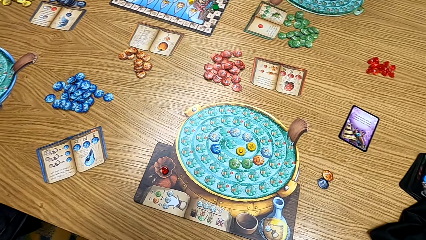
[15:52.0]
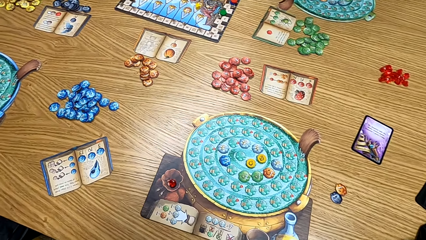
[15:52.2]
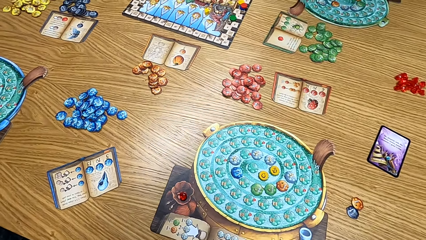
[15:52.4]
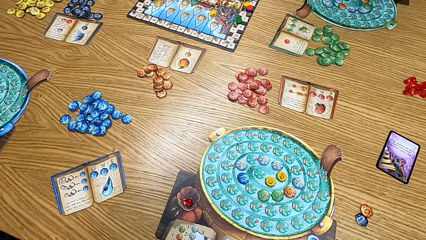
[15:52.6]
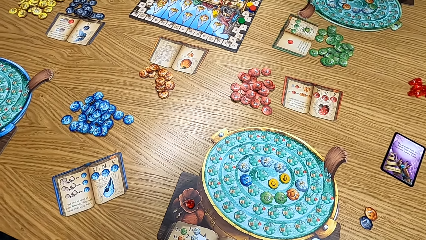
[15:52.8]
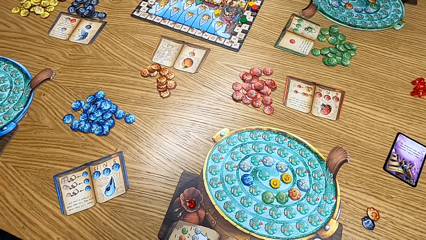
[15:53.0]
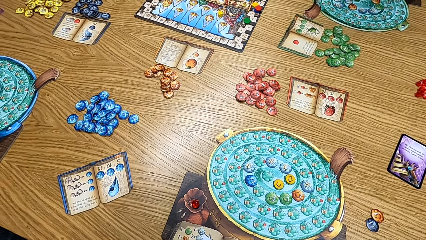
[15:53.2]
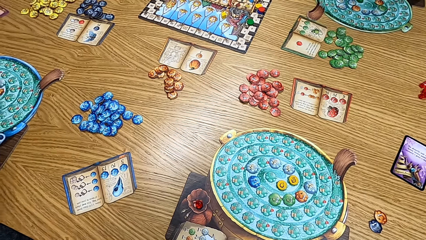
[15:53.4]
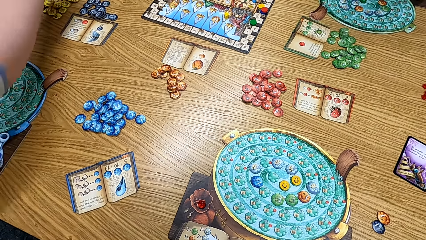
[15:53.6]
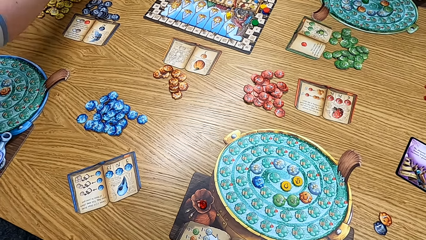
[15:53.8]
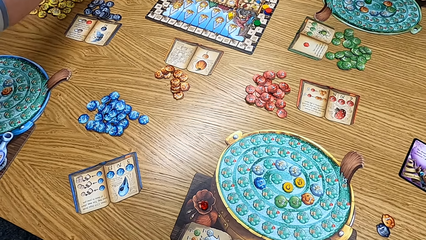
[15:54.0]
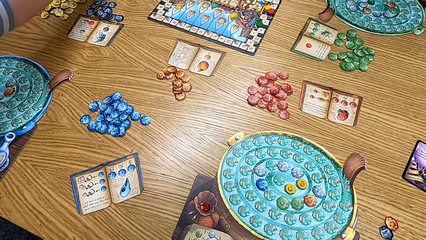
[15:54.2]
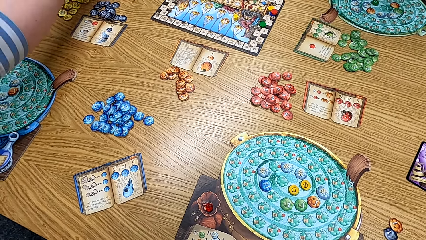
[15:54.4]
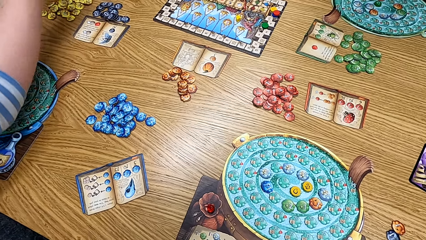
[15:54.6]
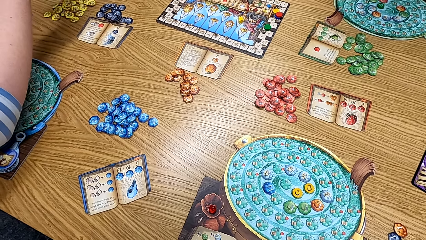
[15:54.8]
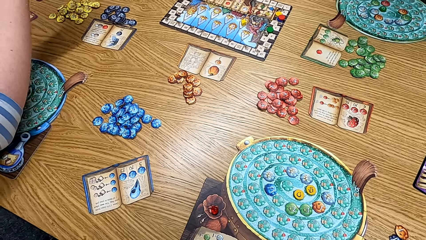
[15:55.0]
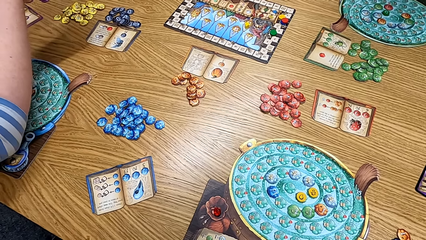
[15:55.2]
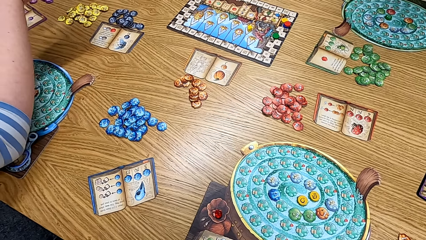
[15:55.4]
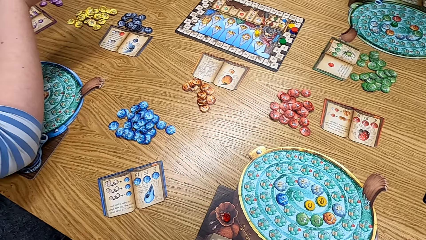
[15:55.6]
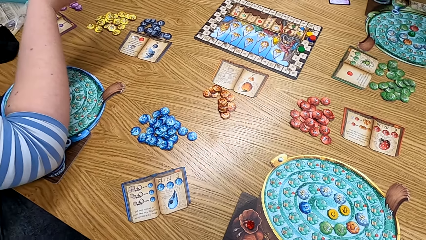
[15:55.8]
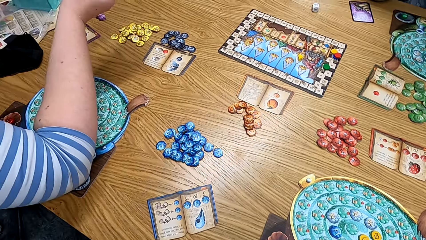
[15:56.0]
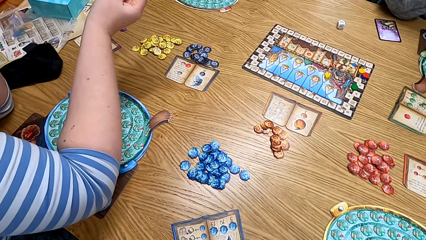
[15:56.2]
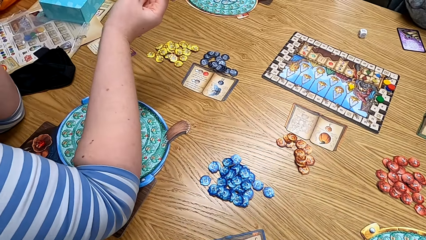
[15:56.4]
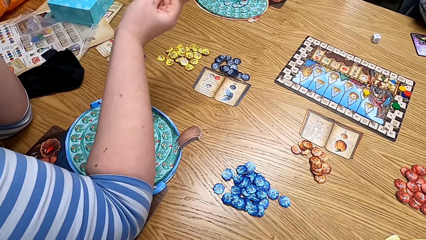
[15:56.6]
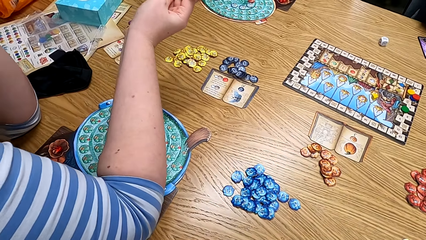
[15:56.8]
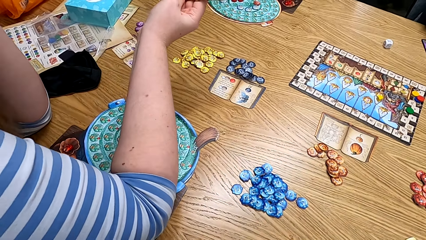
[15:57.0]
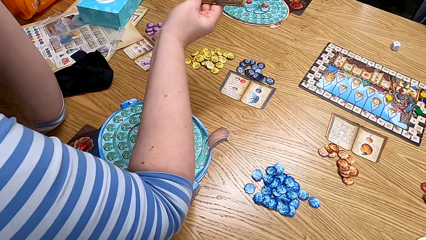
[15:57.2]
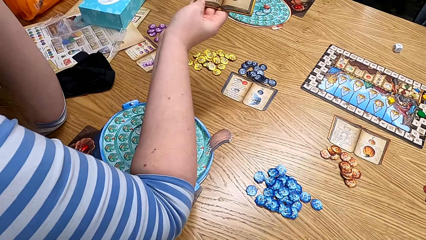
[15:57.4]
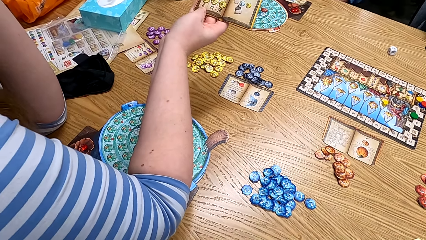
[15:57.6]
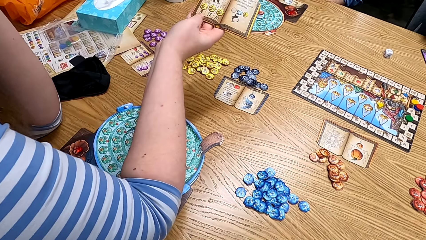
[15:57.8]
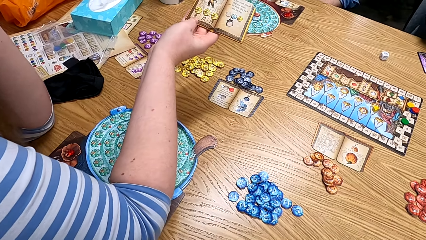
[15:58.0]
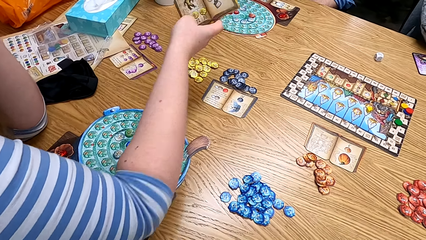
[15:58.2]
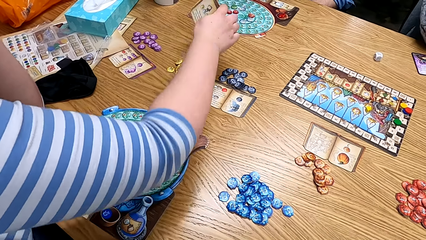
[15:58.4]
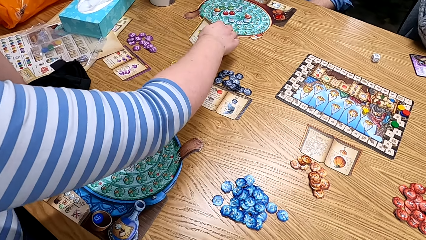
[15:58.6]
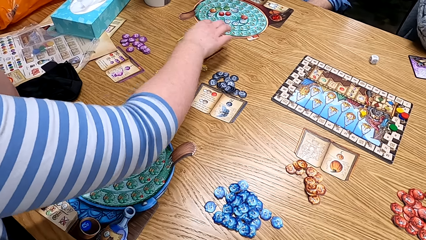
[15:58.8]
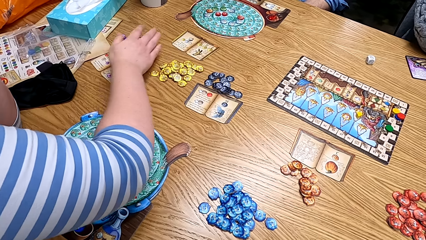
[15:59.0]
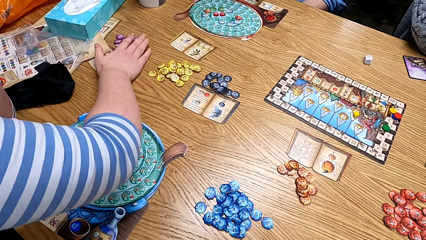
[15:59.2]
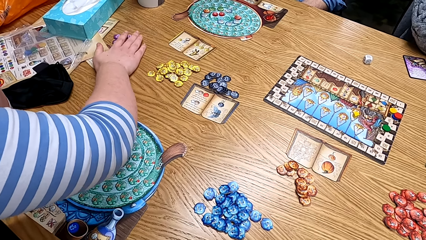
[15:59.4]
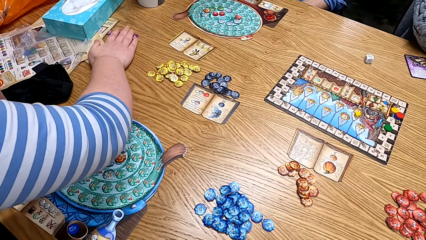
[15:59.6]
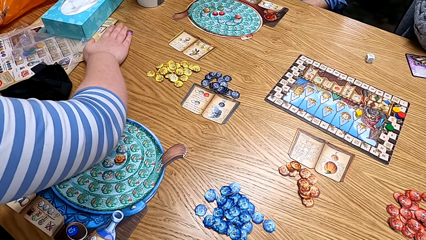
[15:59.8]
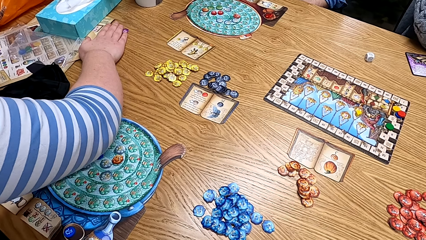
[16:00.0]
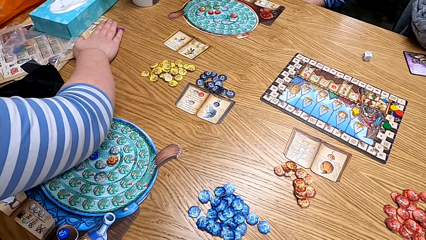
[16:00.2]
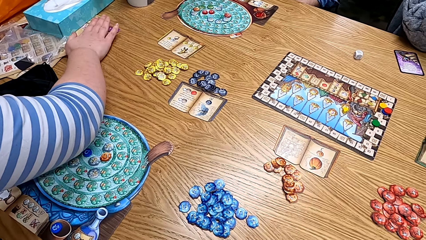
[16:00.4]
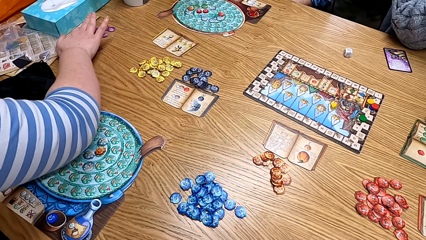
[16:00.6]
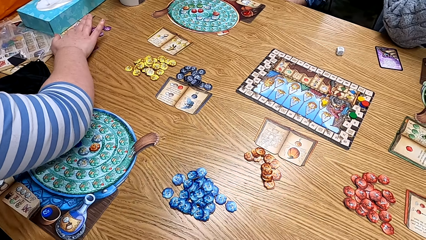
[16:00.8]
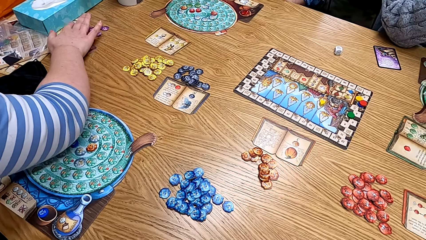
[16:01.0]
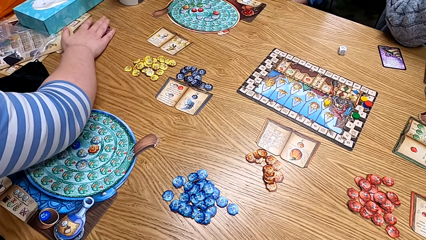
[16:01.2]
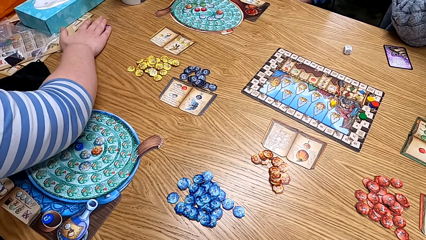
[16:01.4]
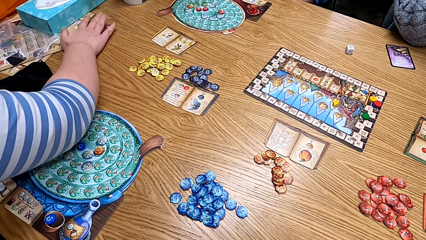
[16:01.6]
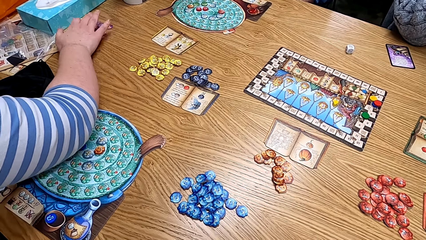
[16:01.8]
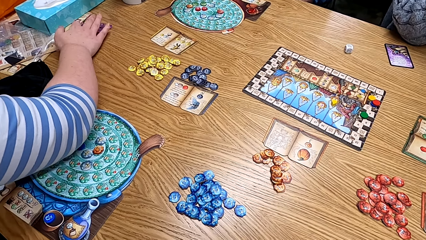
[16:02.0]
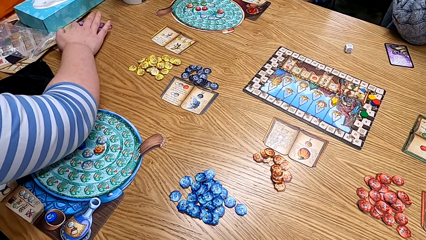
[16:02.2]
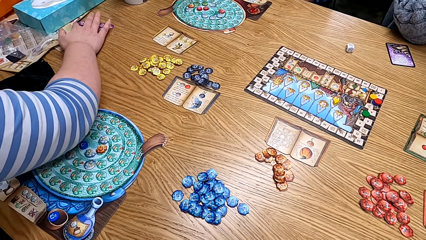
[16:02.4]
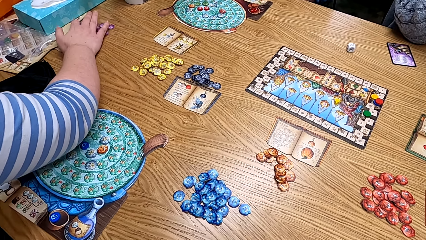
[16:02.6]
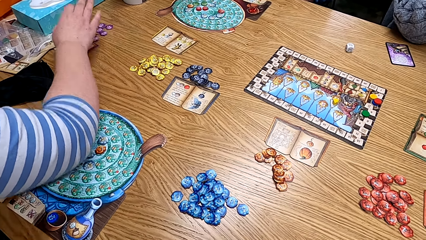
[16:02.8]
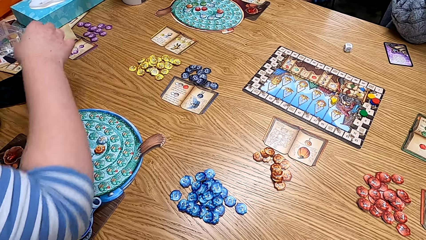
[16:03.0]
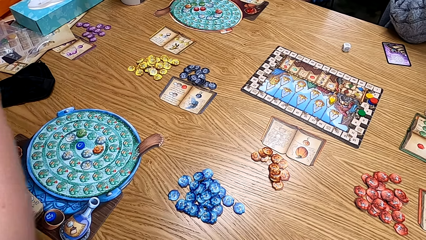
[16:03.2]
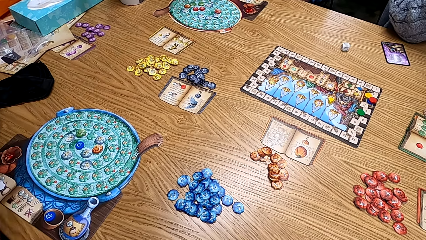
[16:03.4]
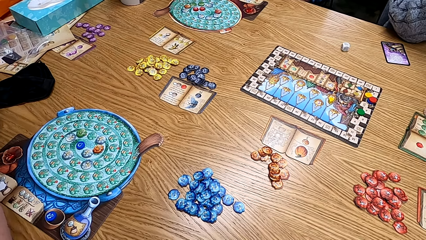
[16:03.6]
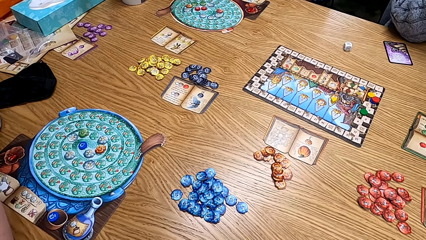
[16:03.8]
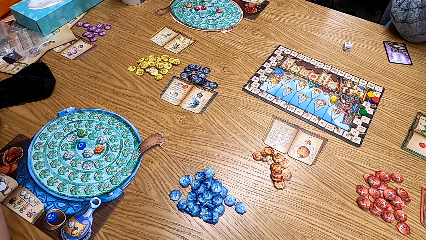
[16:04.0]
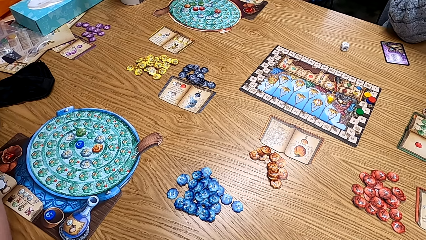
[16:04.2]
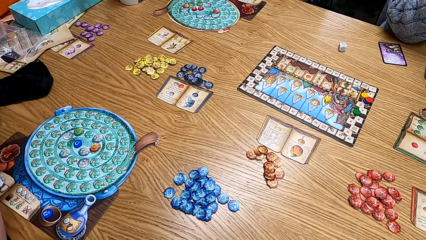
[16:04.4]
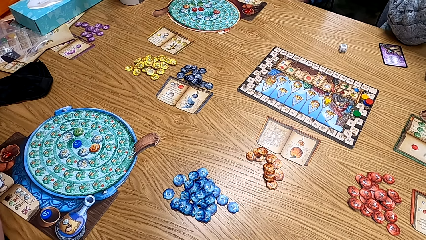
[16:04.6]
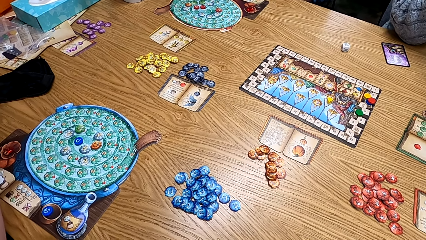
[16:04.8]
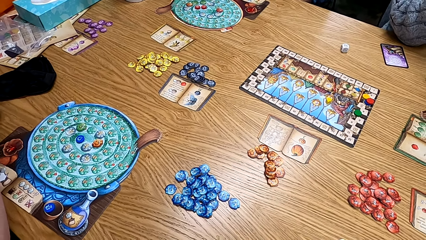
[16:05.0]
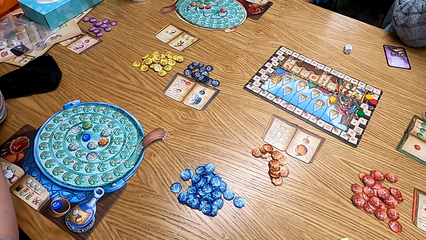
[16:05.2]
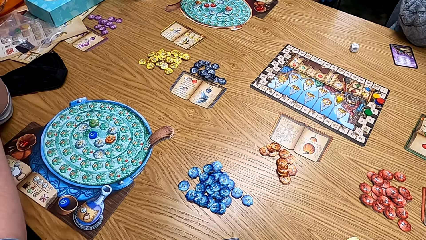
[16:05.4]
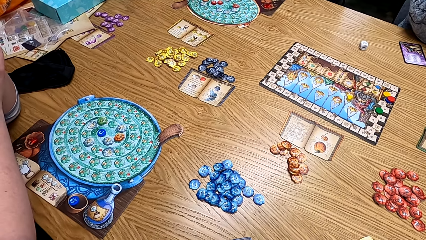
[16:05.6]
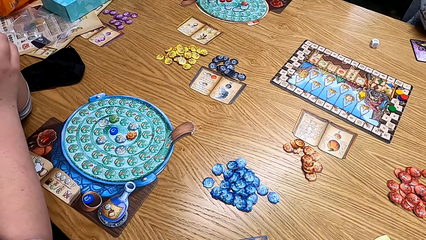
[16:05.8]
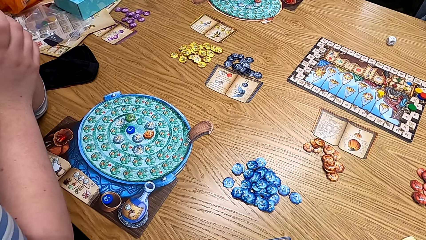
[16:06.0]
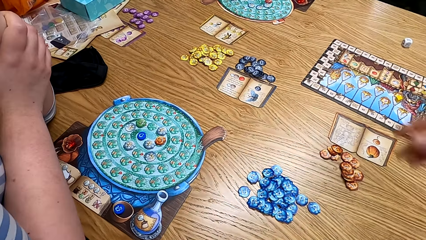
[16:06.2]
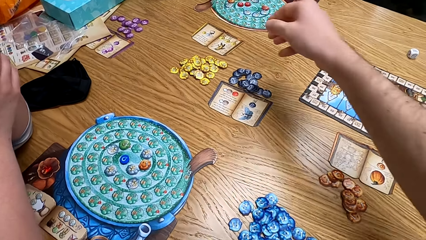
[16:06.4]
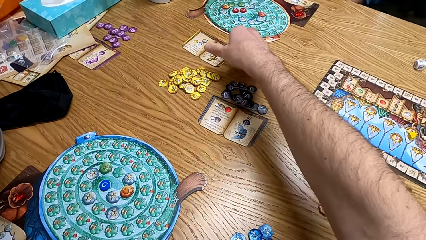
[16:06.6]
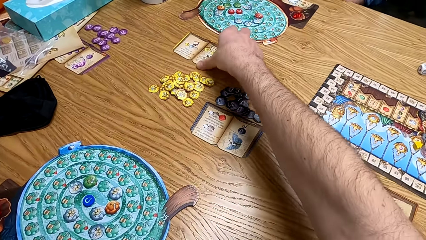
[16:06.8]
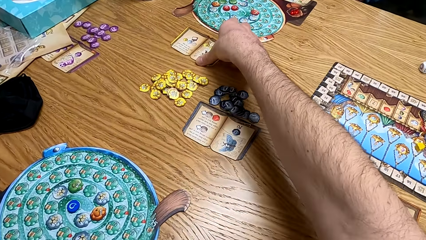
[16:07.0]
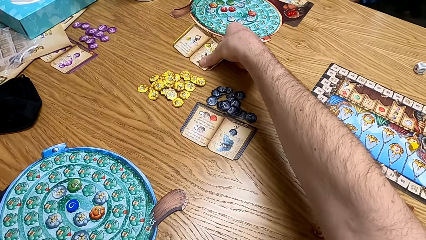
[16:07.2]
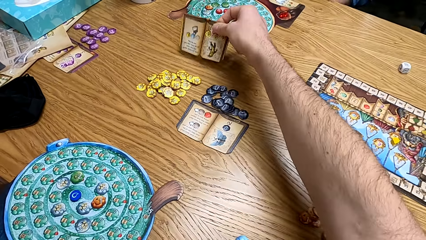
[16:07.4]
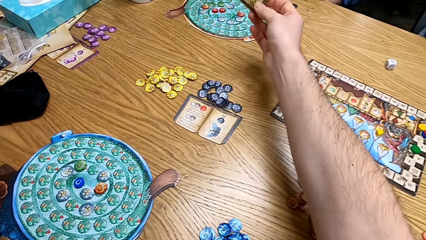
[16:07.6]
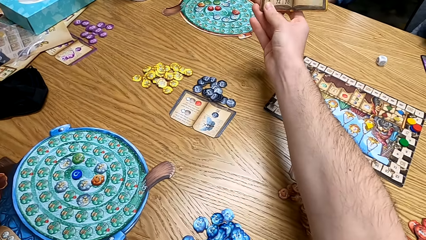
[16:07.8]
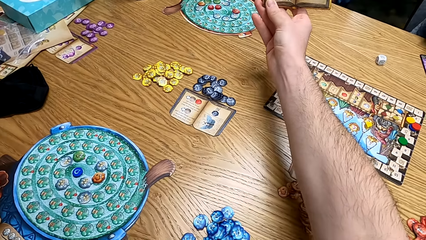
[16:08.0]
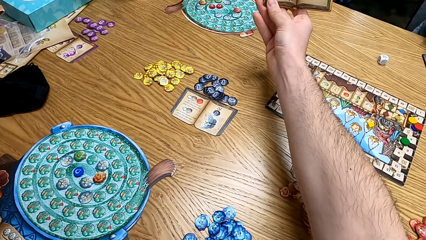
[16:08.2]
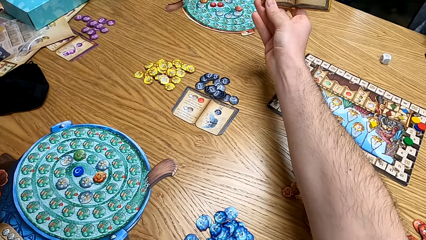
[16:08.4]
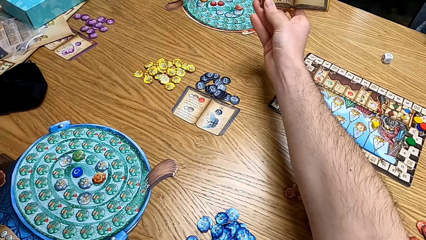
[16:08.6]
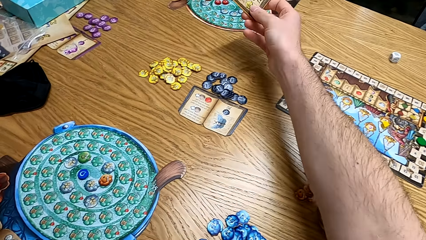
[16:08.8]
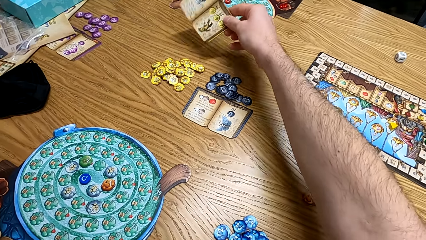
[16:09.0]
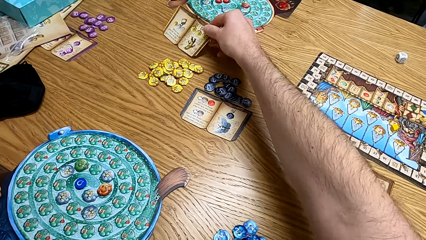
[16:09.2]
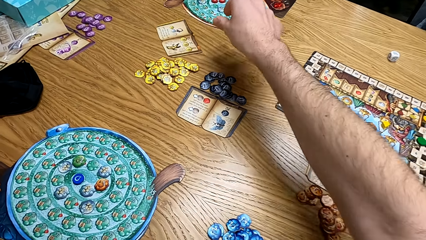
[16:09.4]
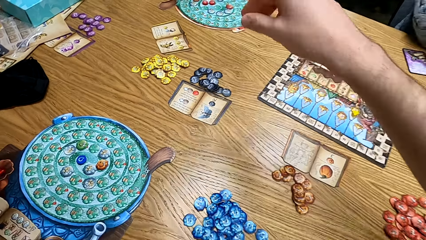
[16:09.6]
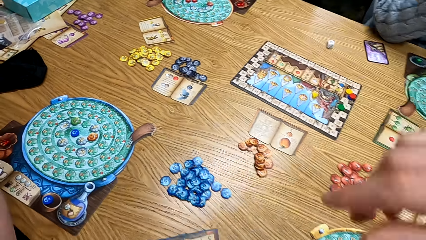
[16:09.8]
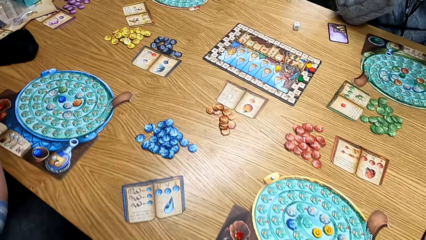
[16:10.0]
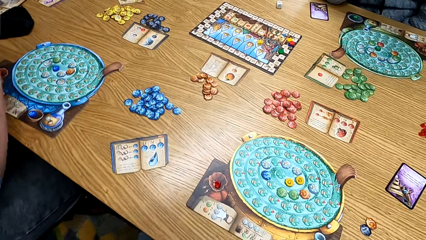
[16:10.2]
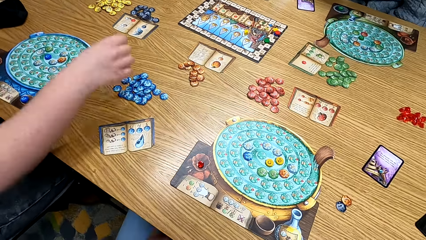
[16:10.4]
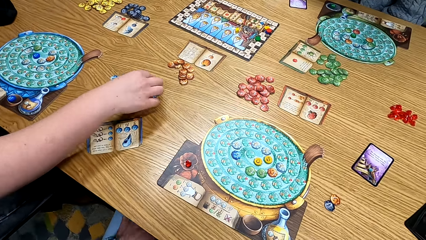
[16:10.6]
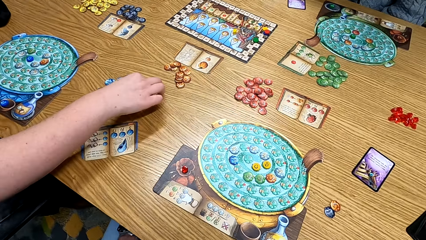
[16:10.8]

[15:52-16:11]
The lady plays the game. She checks the manual book, puts the manual book on the table, and moves the token. The camera wearer looks at the papers. They pick up the manual book on the table. They check the manual book. They put the book on the table.
